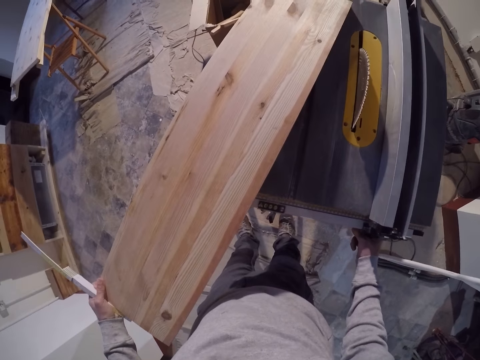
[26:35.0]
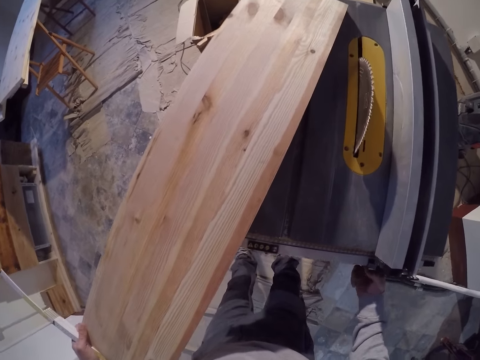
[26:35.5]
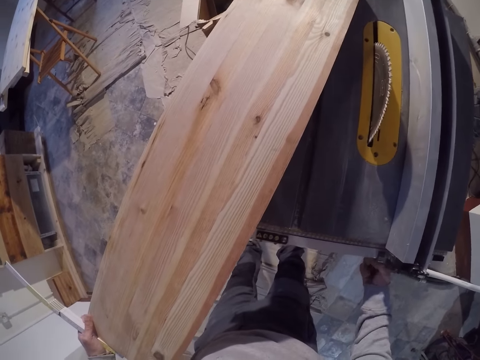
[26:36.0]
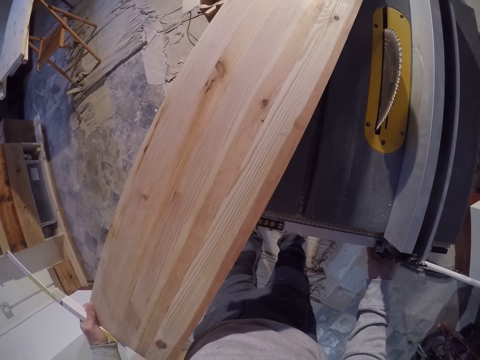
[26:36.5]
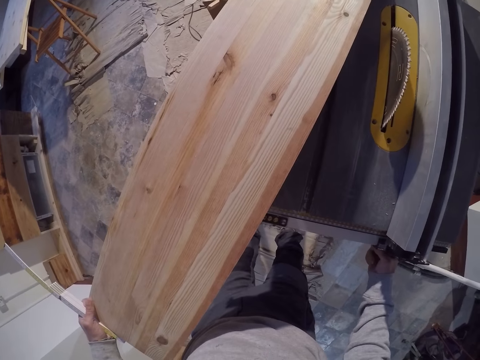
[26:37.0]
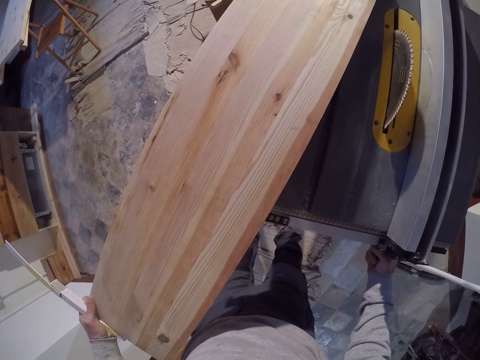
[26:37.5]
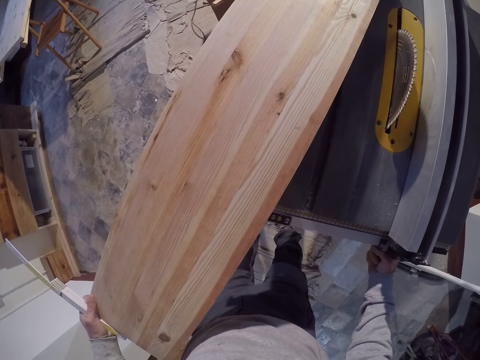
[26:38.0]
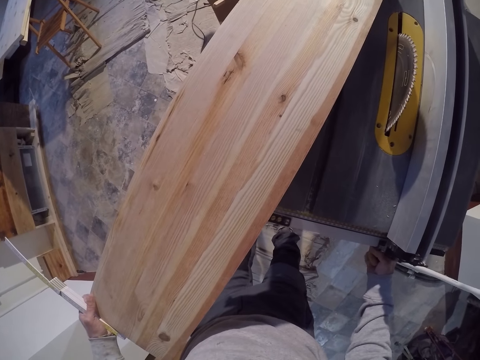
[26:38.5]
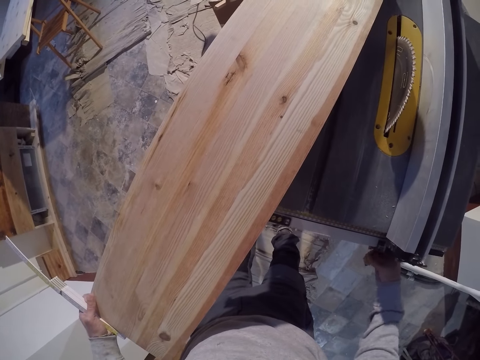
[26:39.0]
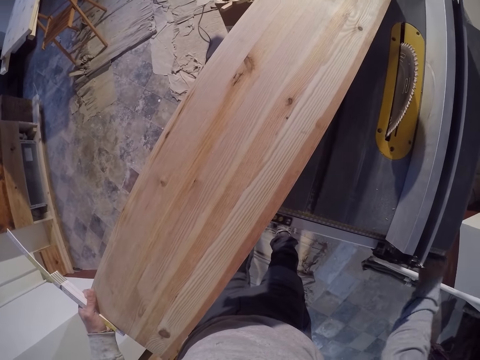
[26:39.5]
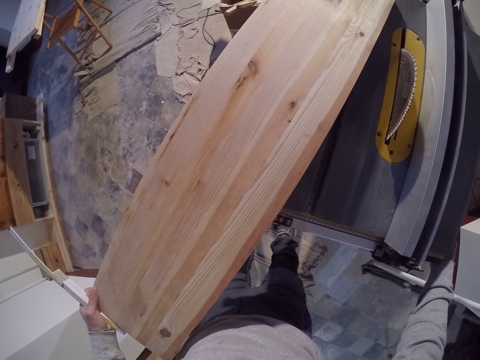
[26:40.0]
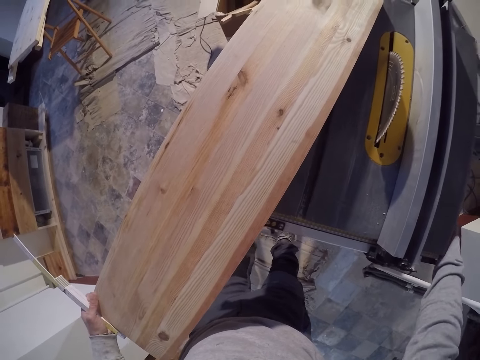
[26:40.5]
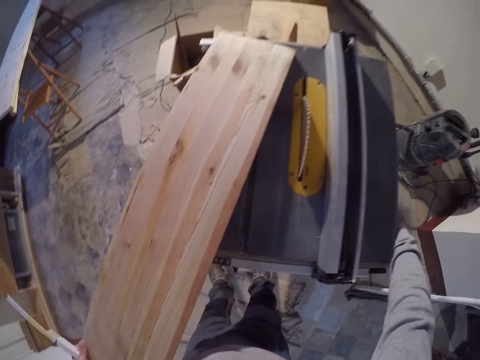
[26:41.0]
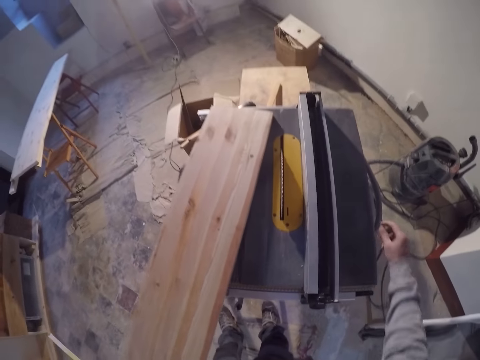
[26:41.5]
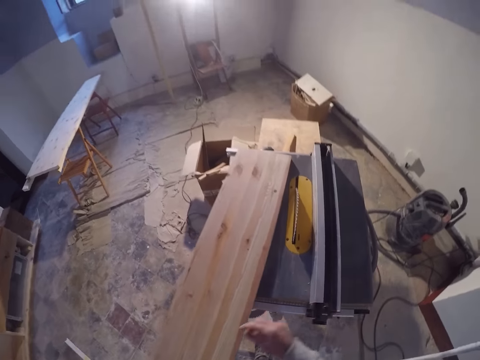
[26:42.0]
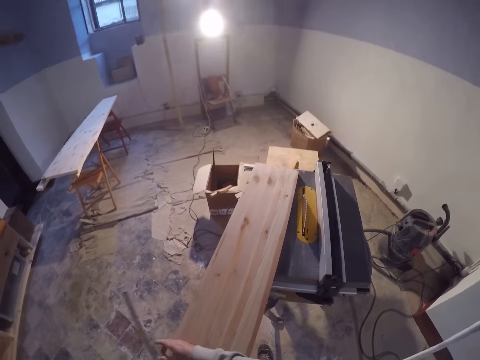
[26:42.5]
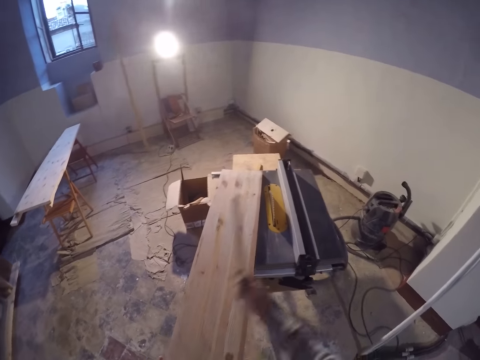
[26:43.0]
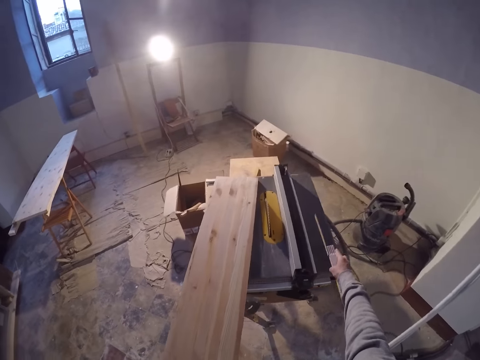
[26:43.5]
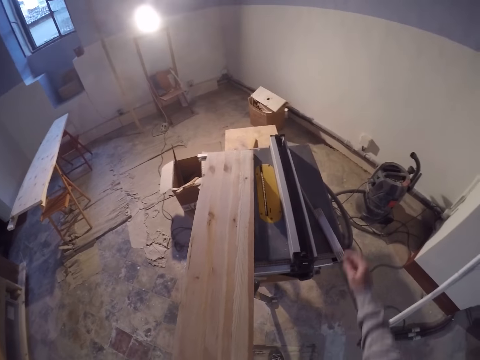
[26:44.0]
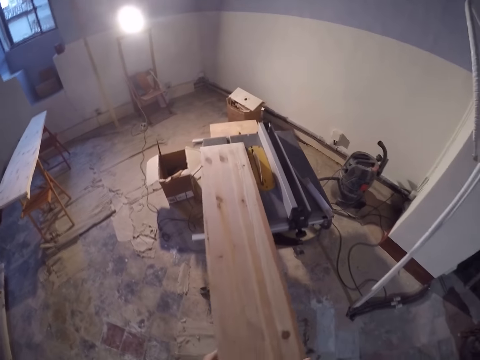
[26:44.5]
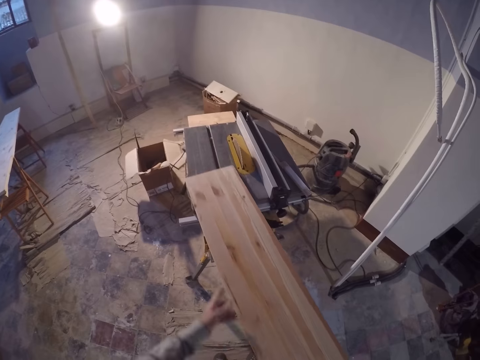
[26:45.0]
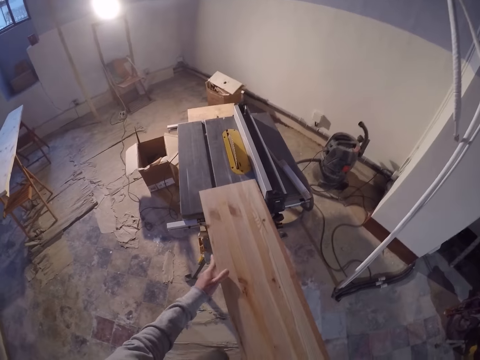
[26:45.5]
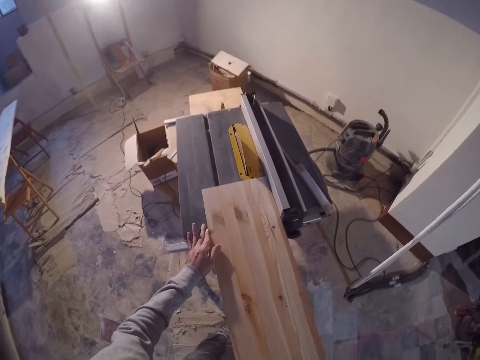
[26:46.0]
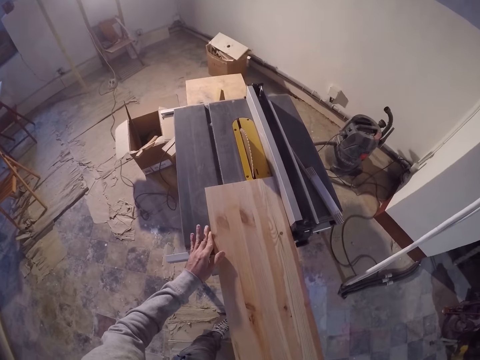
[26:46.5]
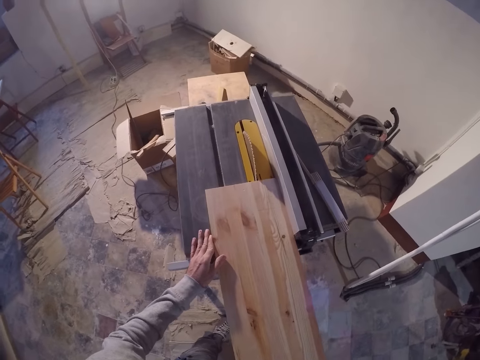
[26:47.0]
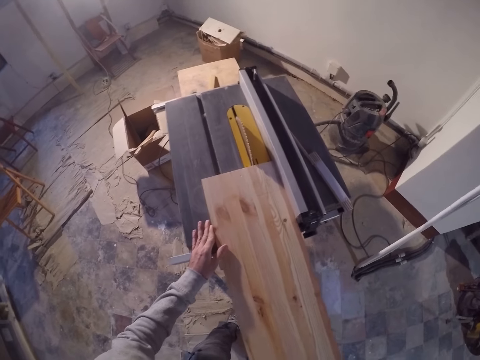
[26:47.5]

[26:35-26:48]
The camera wearer adjusts the table saw. He drops the folding rule on the extension wing of the table saw with his right hand. He slides the piece of wood to the splitter of the table saw with both hands.

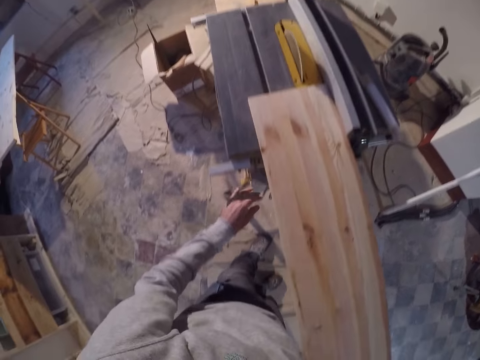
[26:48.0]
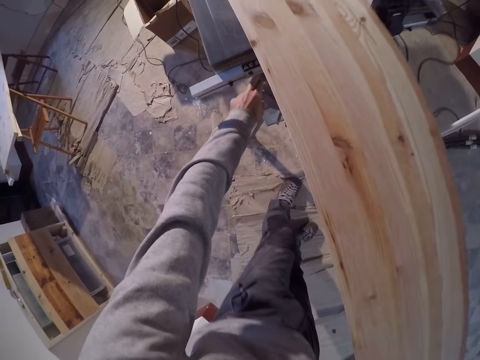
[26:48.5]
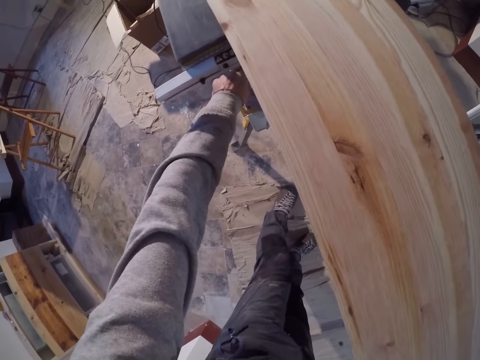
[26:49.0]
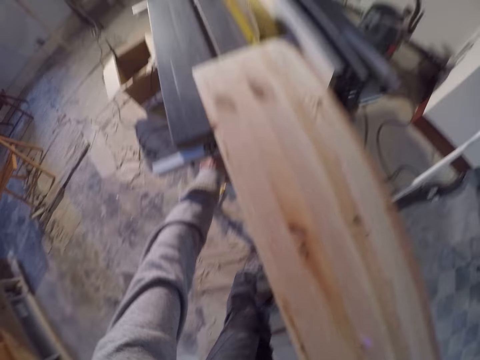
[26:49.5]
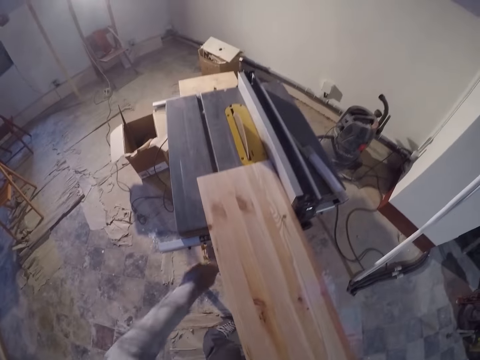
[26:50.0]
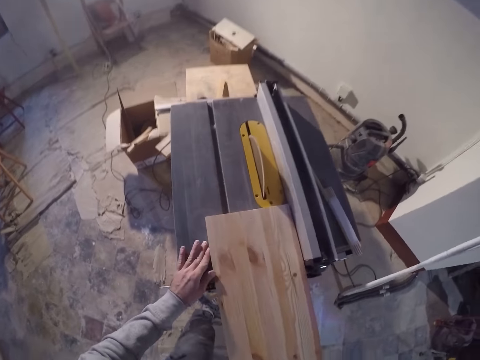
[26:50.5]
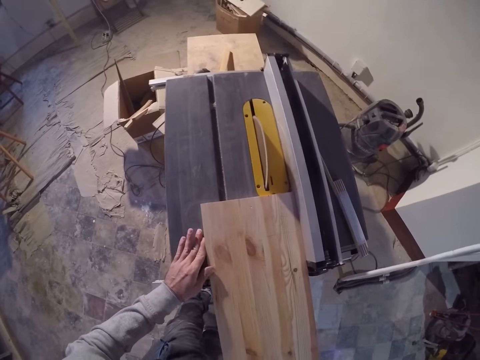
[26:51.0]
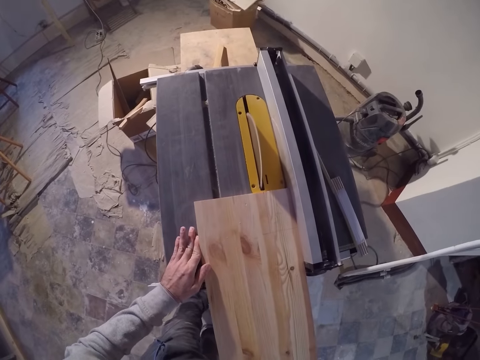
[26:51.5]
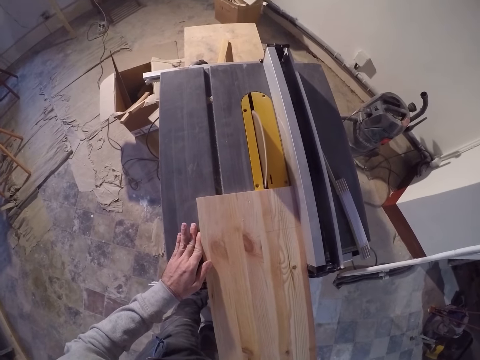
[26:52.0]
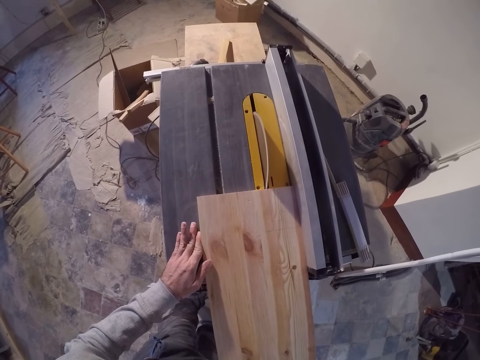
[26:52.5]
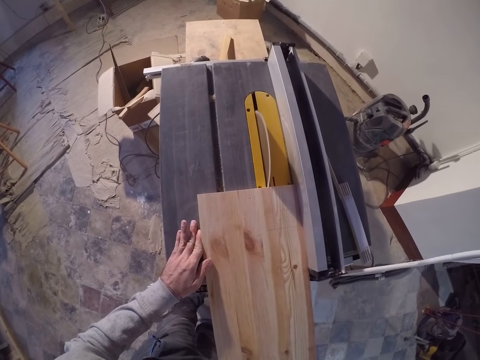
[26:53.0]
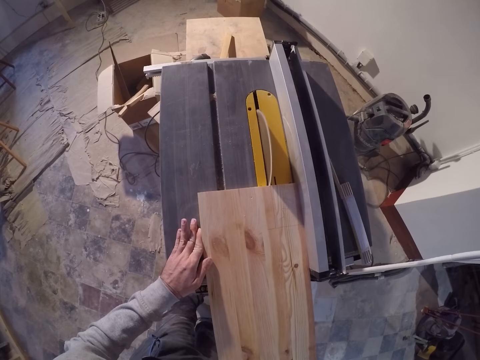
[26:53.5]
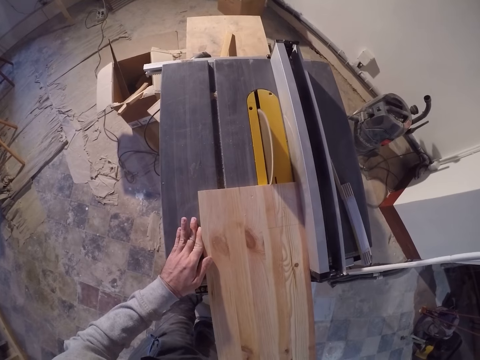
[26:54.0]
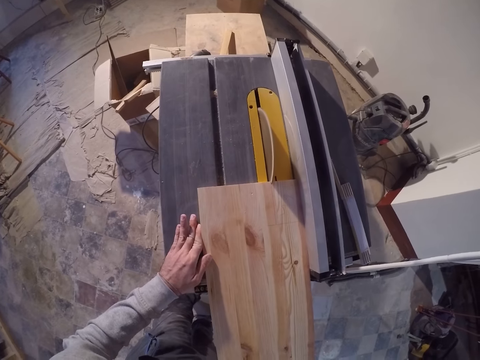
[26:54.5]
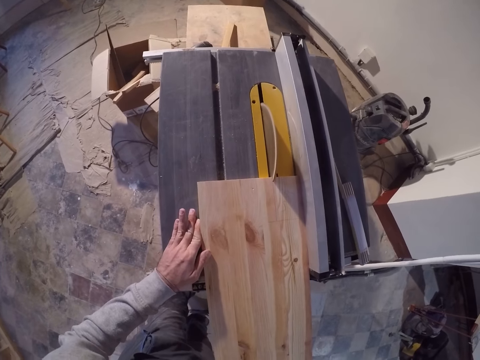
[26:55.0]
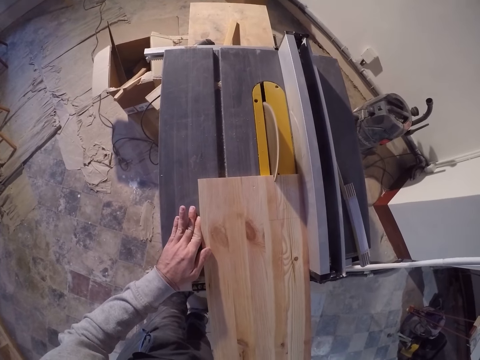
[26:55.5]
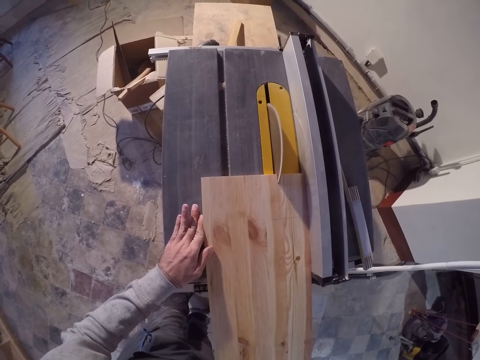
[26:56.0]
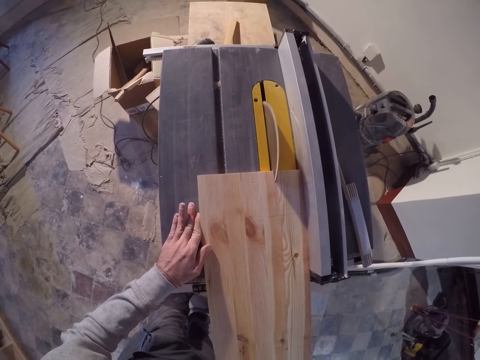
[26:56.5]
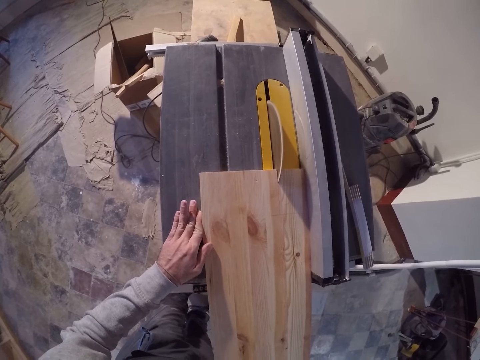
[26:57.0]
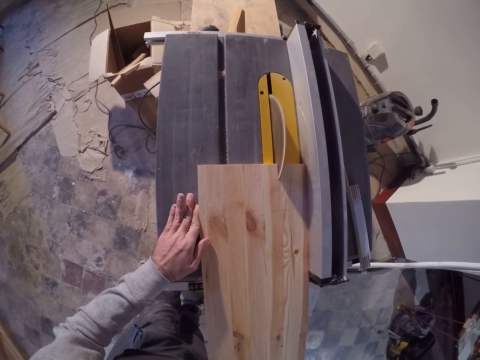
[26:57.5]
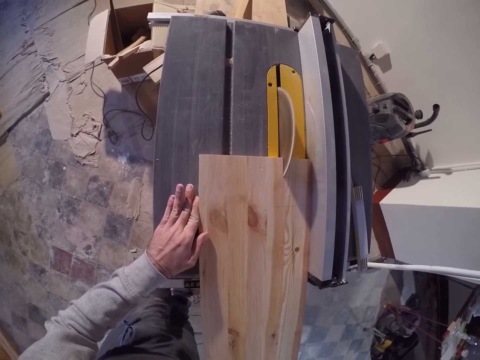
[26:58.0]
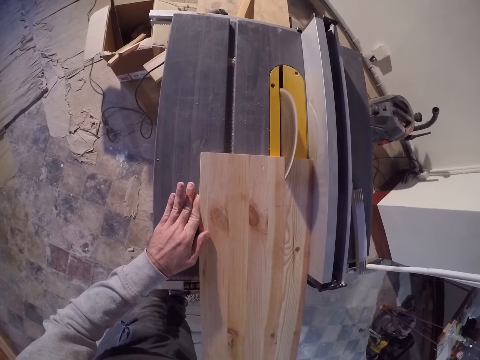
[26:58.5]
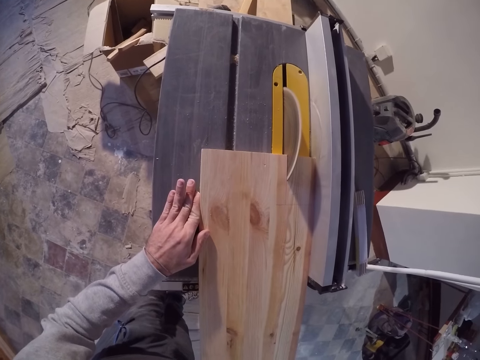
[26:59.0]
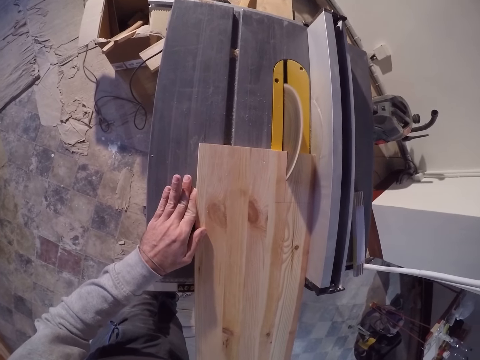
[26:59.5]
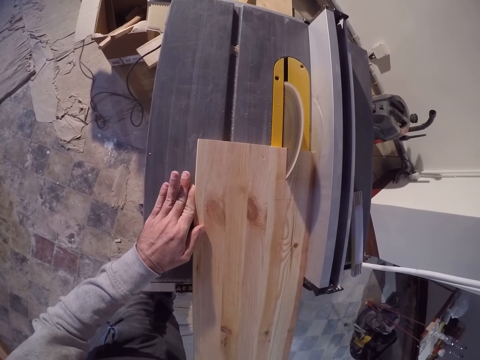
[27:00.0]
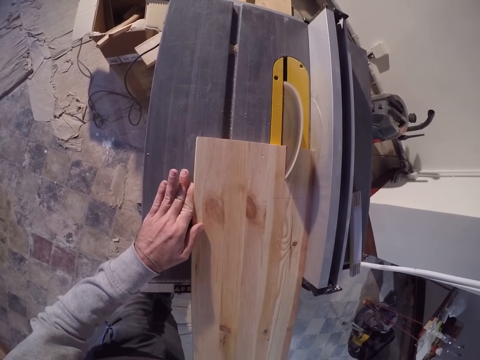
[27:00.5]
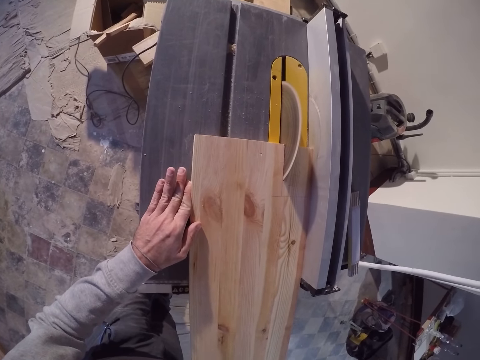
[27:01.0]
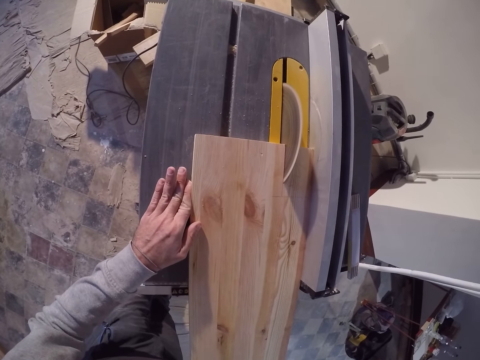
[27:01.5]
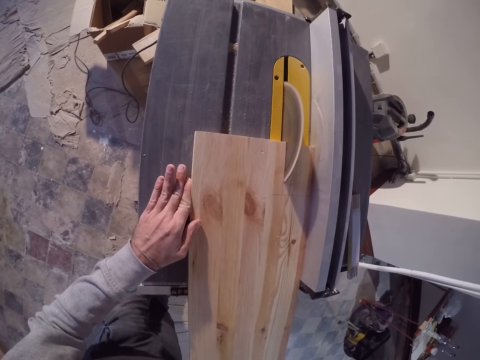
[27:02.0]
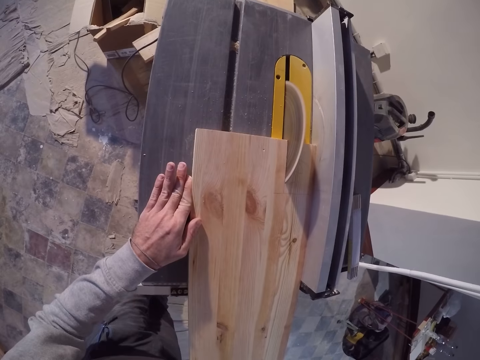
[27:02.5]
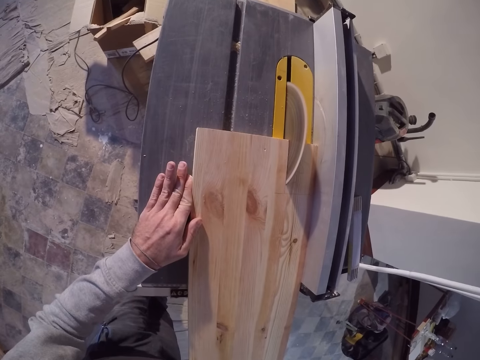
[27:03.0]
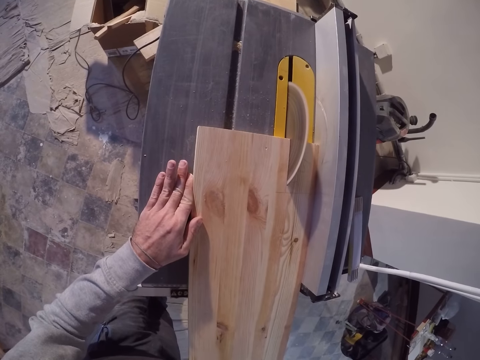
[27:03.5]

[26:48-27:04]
The camera wearer switches the power switch of the table saw with his left hand. He cuts the piece of wood with the splitter of the table saw with both hands.
